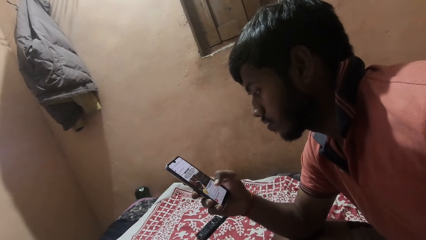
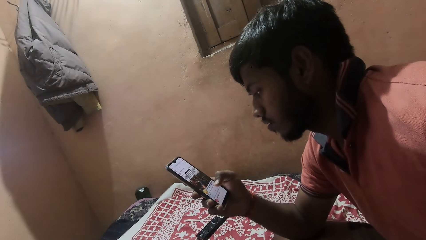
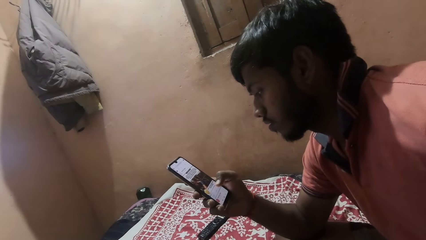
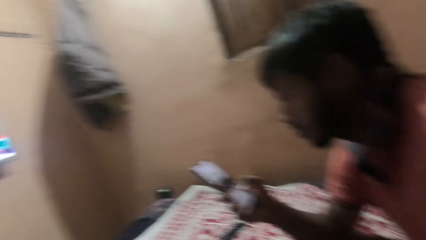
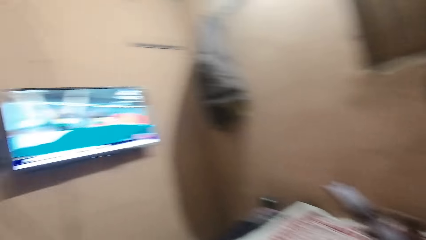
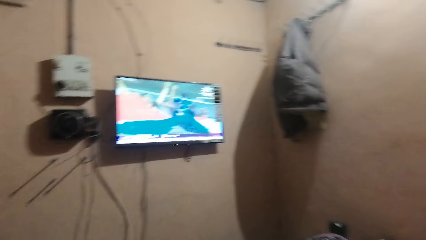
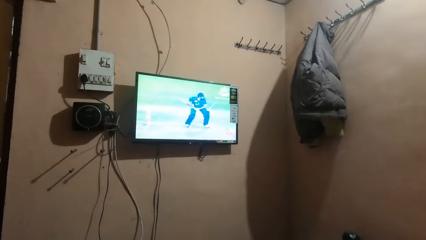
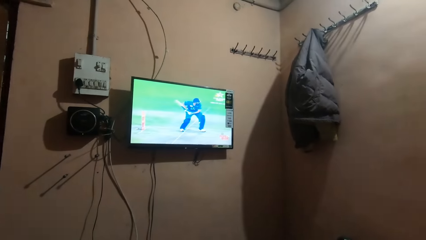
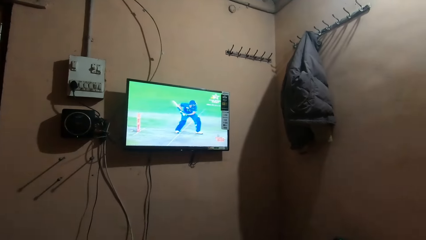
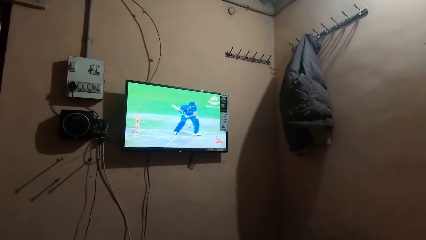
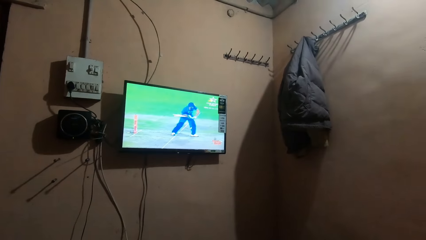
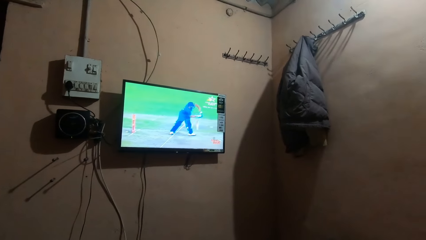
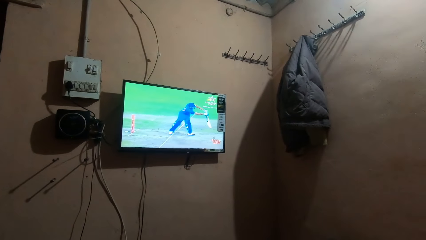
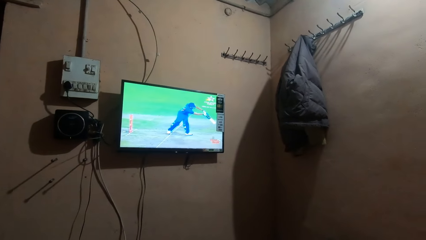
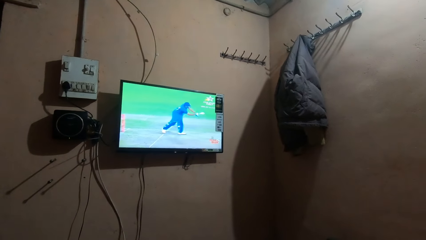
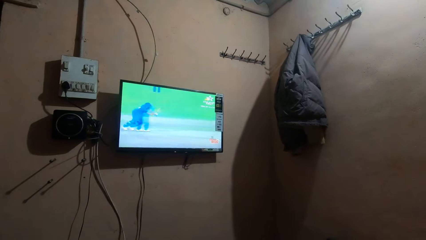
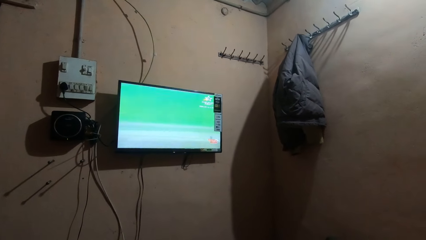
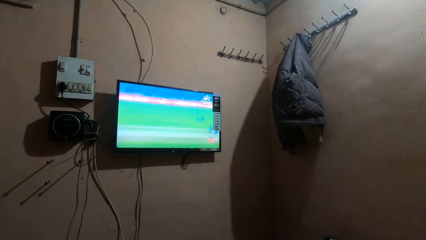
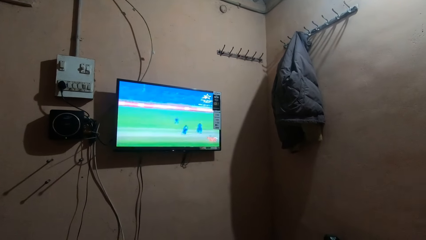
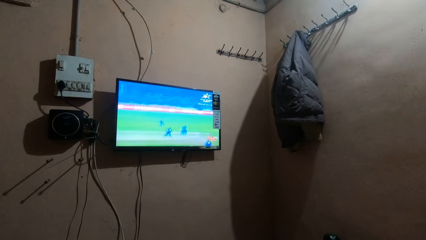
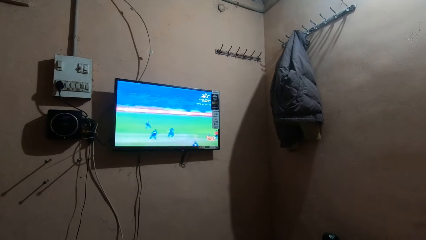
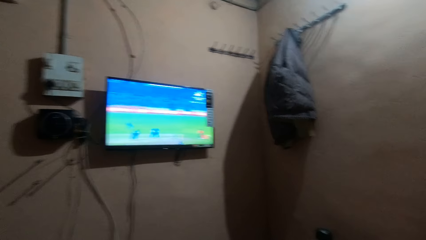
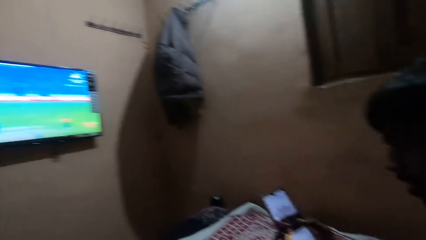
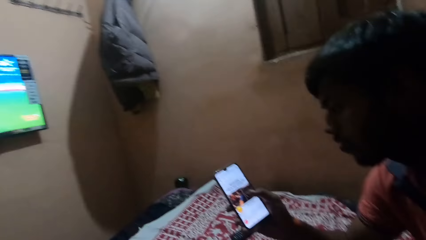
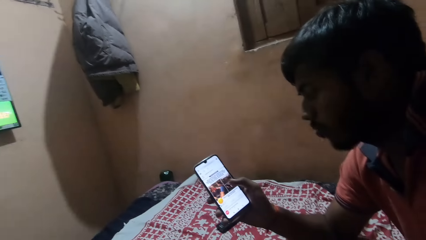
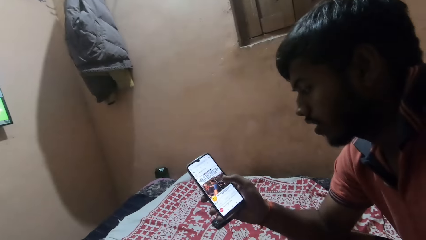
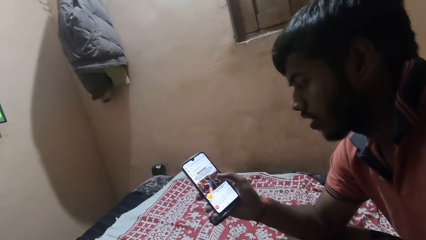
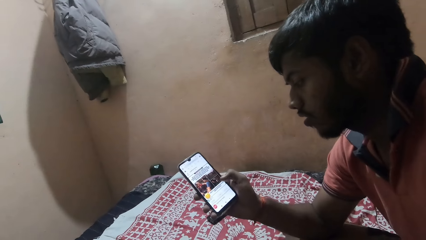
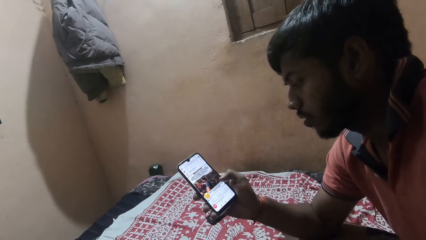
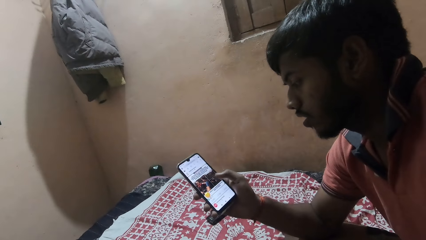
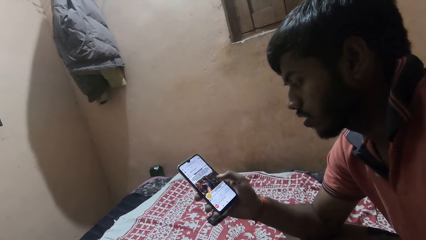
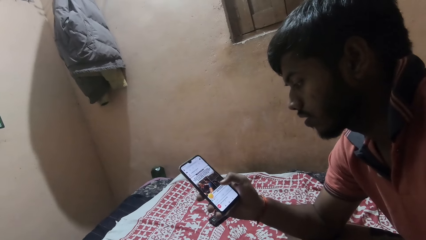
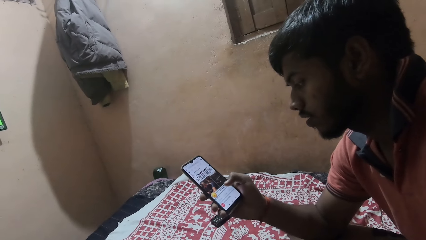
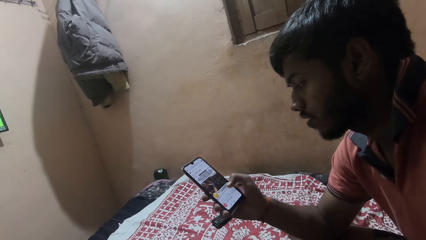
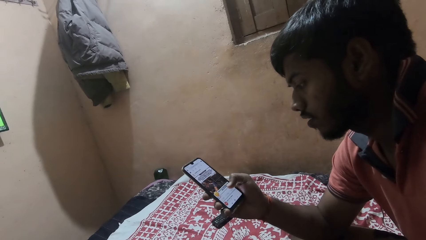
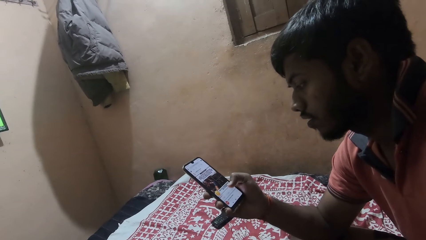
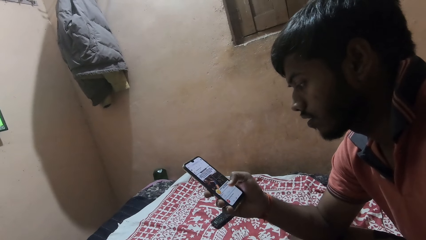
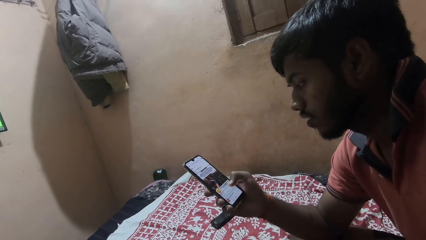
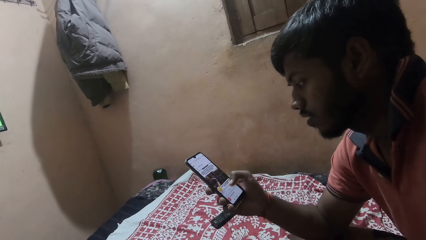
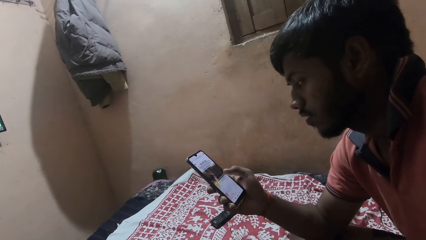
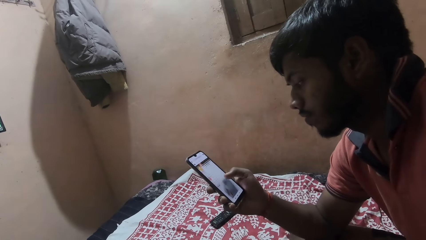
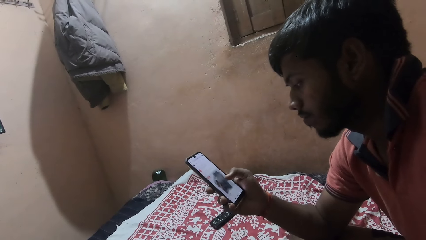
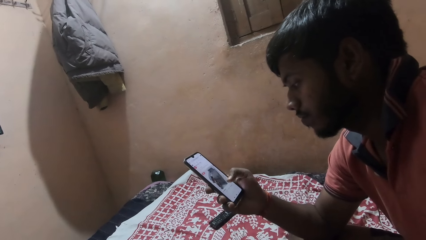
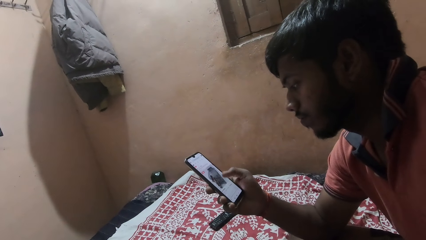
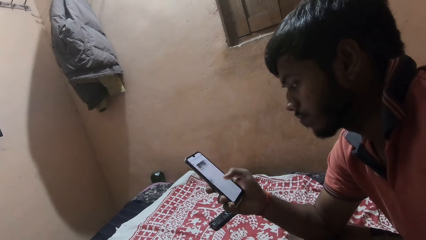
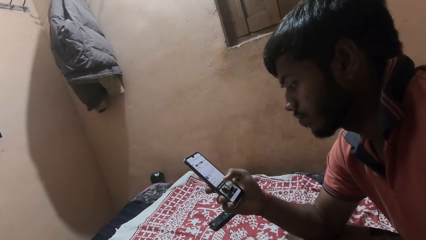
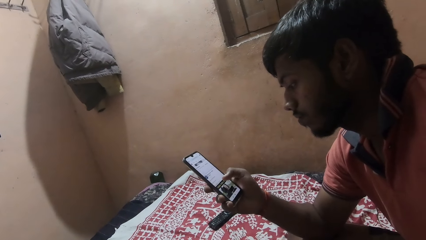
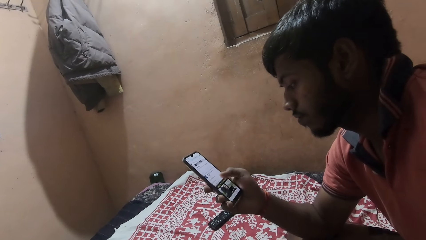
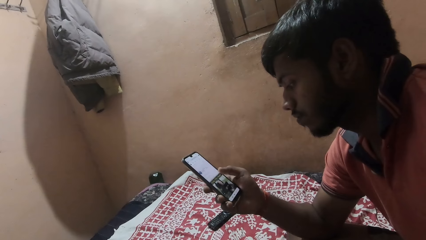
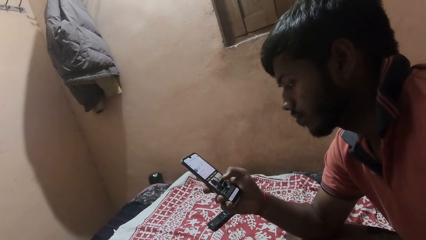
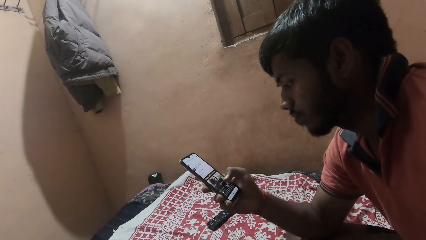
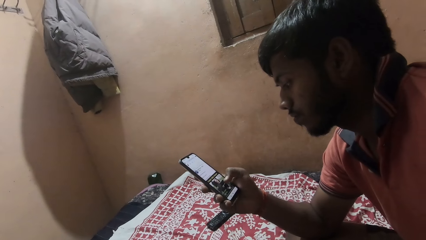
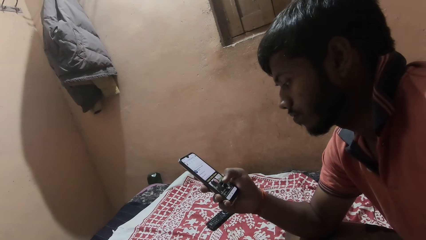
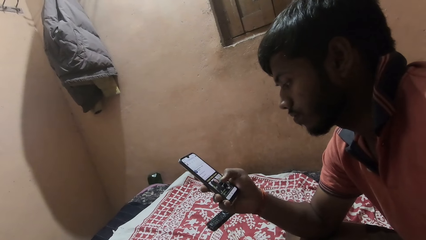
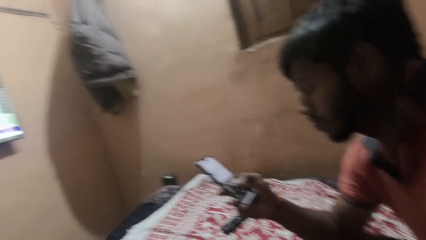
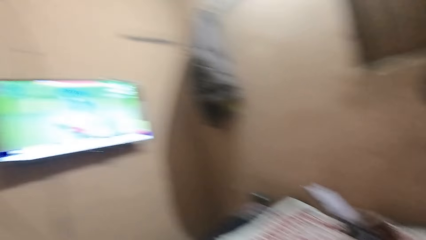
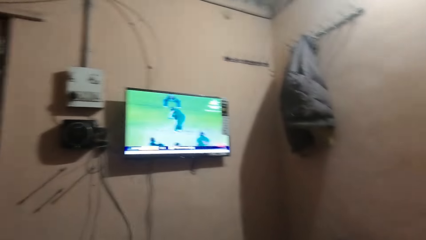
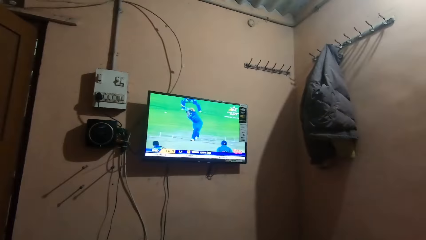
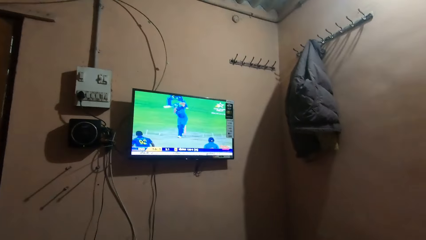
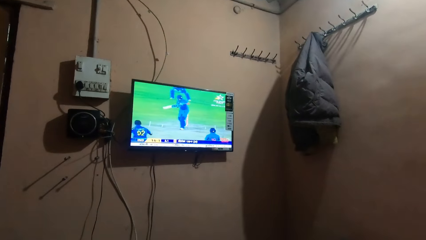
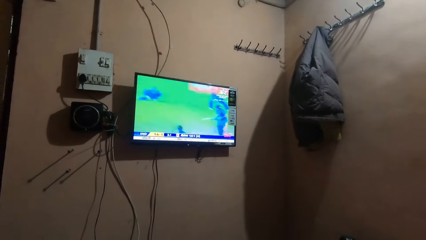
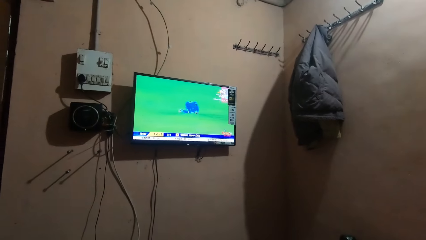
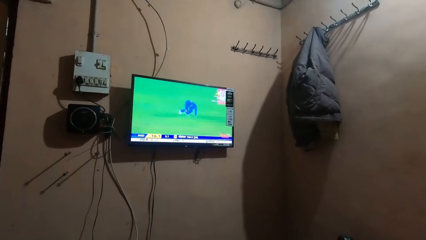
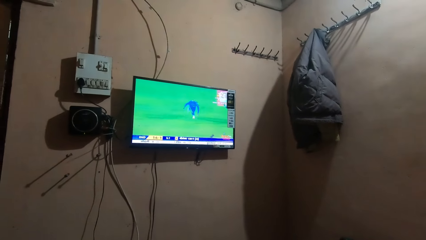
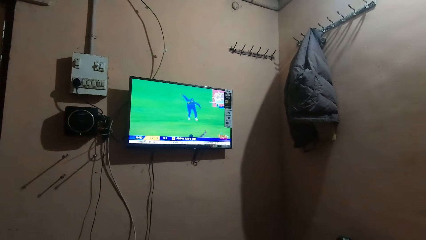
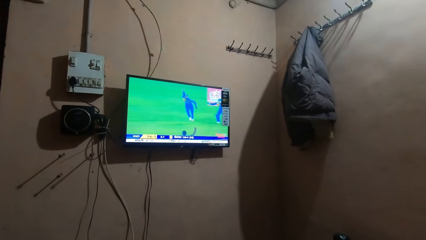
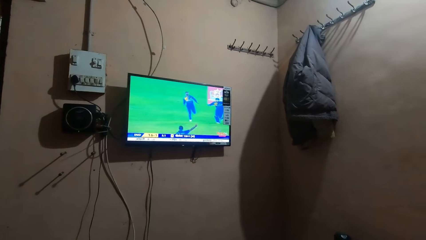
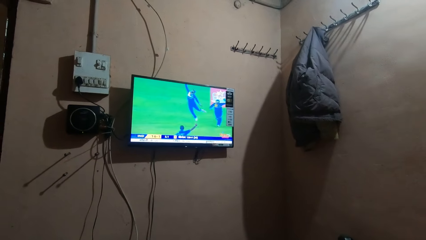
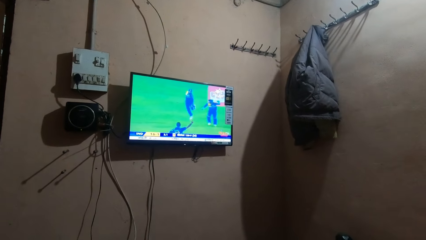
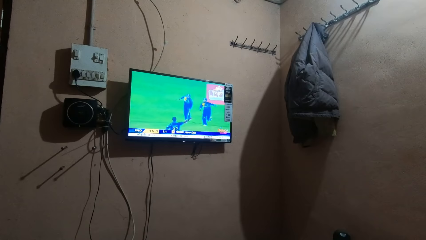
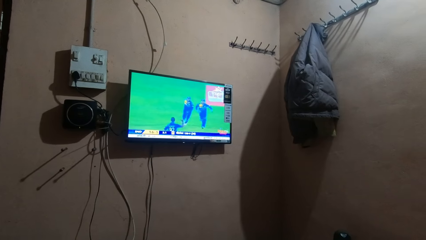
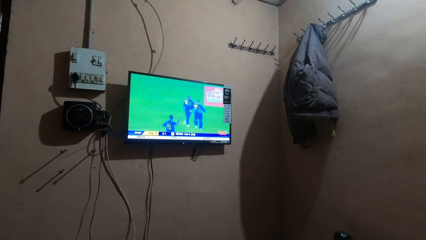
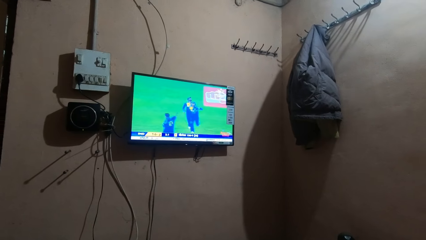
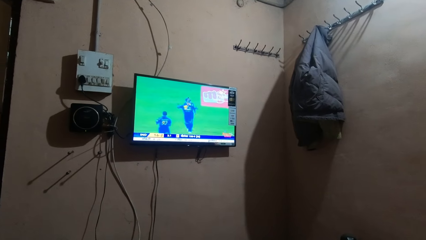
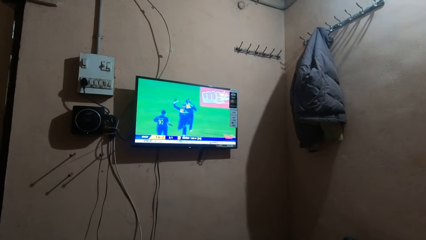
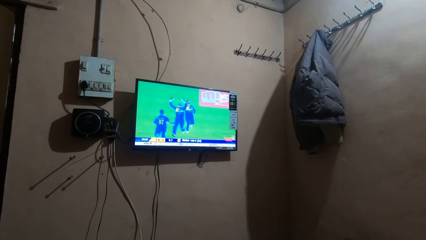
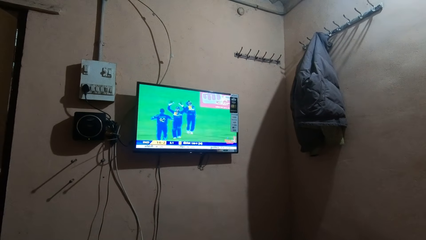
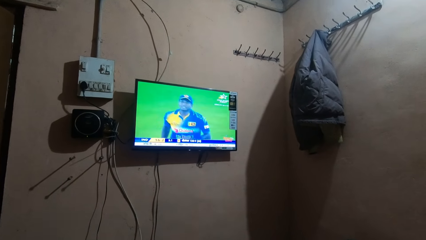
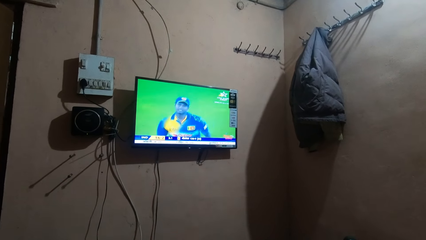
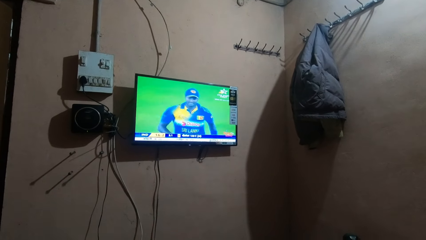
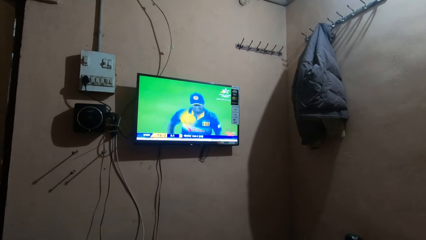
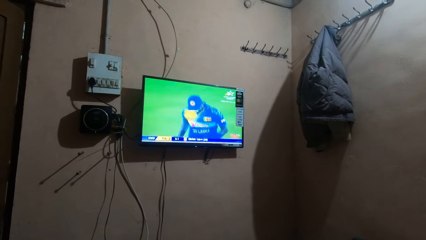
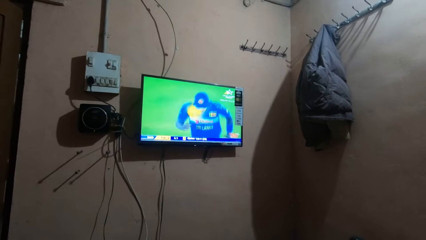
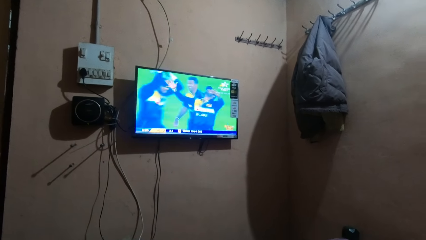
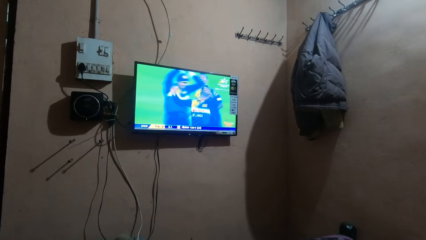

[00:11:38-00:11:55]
The camera wearer looks around the house. They watch television. They look at the phone of a man. The man operates his phone. The man scrolls the phone. The camera wearer watches television.
